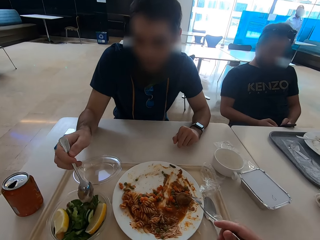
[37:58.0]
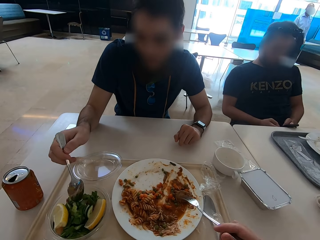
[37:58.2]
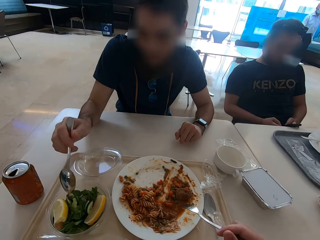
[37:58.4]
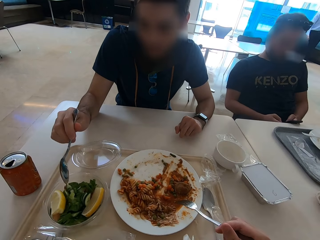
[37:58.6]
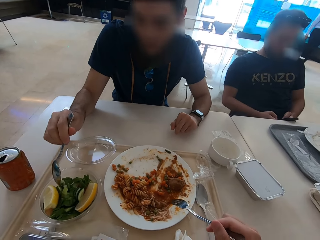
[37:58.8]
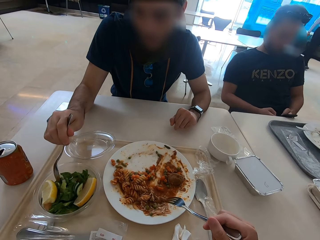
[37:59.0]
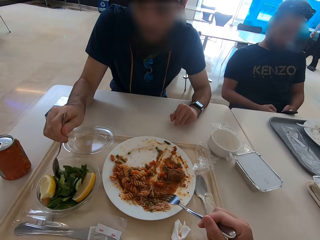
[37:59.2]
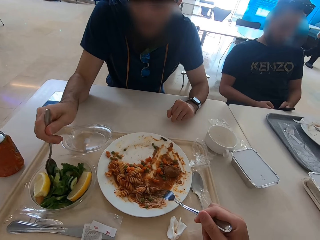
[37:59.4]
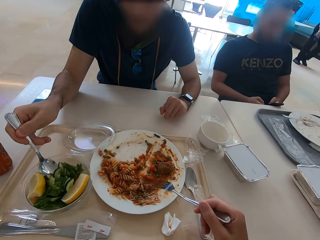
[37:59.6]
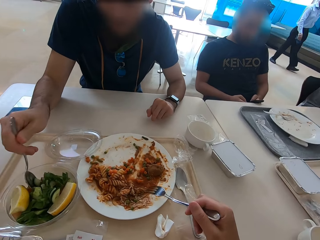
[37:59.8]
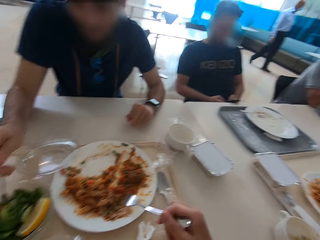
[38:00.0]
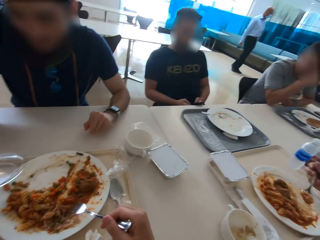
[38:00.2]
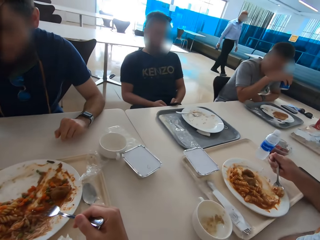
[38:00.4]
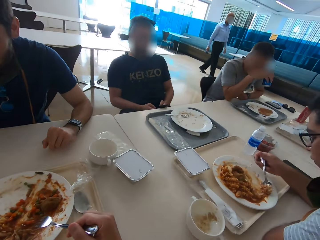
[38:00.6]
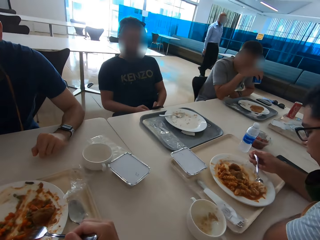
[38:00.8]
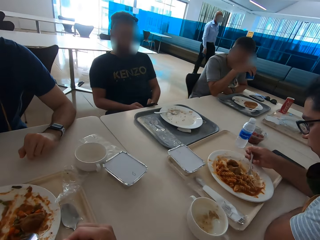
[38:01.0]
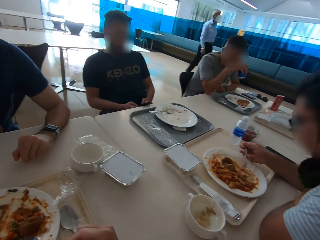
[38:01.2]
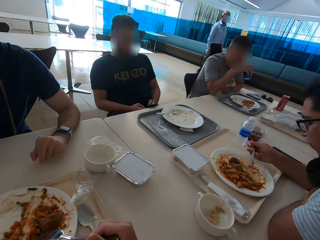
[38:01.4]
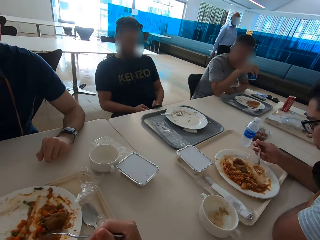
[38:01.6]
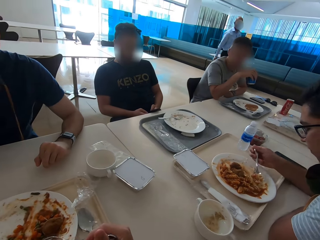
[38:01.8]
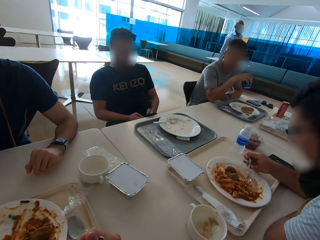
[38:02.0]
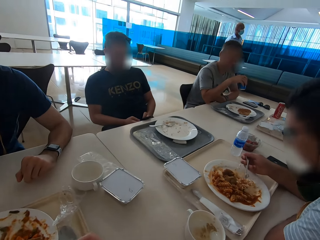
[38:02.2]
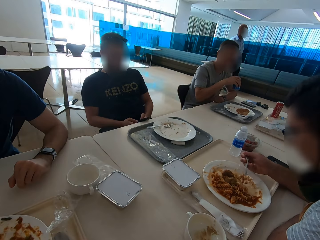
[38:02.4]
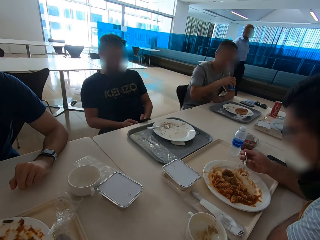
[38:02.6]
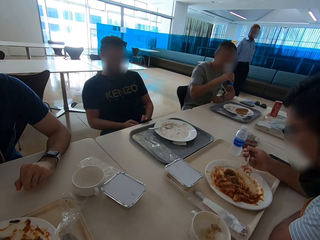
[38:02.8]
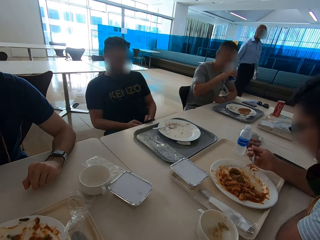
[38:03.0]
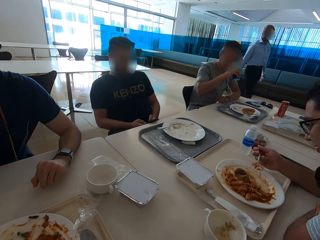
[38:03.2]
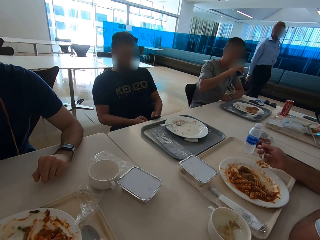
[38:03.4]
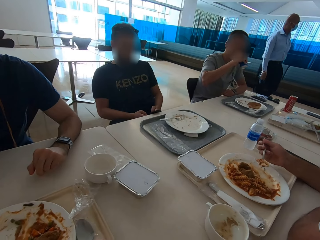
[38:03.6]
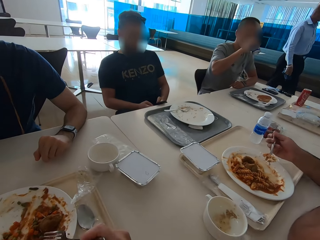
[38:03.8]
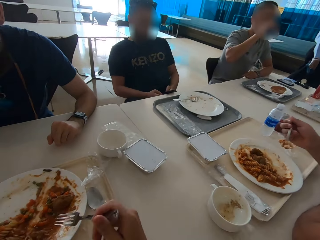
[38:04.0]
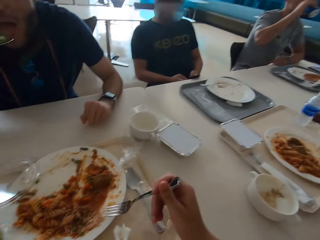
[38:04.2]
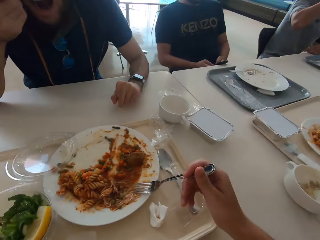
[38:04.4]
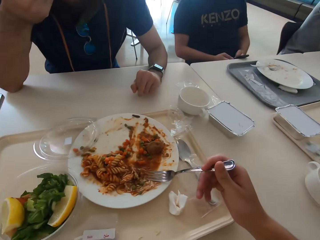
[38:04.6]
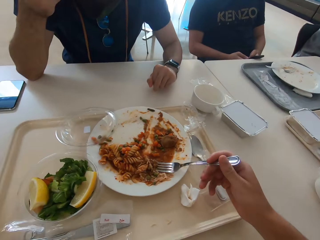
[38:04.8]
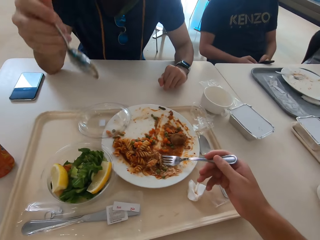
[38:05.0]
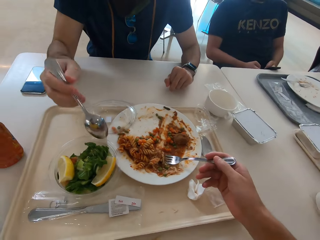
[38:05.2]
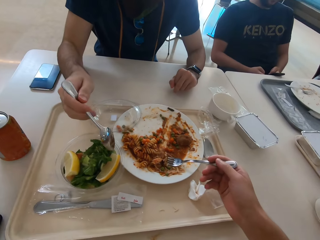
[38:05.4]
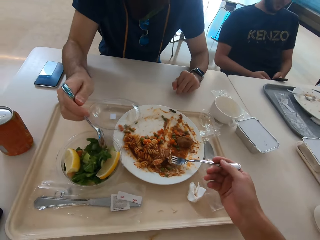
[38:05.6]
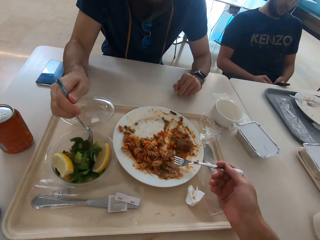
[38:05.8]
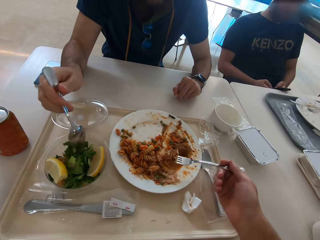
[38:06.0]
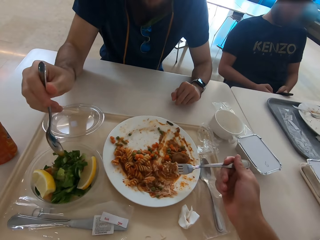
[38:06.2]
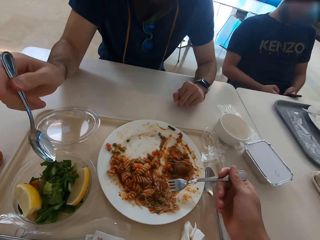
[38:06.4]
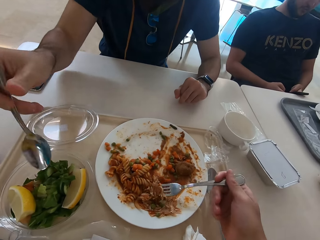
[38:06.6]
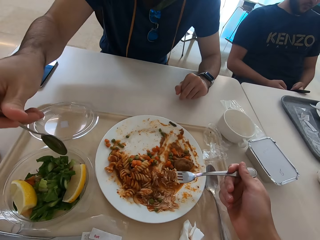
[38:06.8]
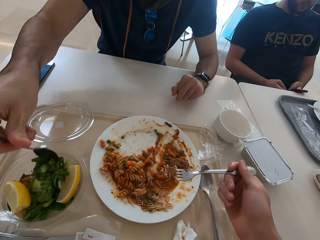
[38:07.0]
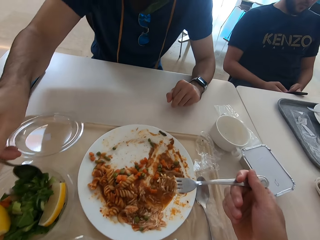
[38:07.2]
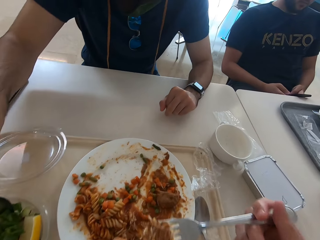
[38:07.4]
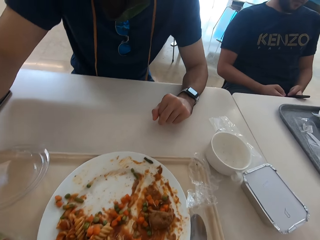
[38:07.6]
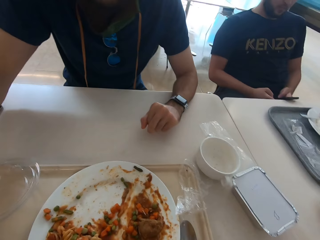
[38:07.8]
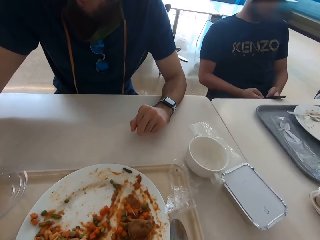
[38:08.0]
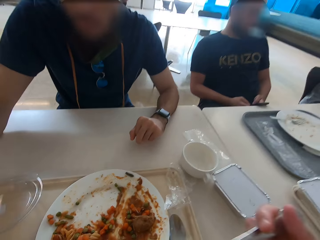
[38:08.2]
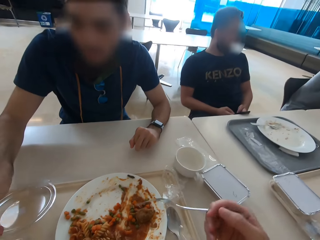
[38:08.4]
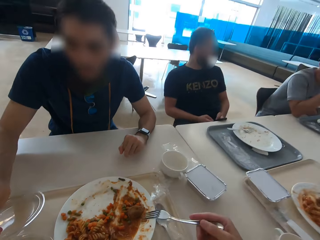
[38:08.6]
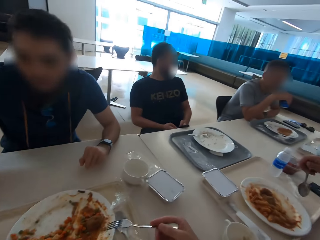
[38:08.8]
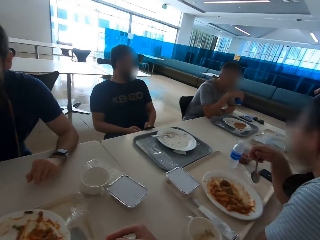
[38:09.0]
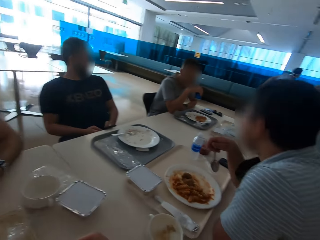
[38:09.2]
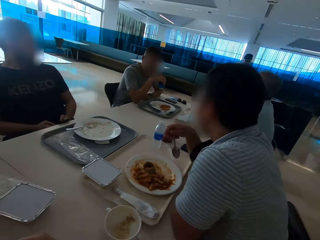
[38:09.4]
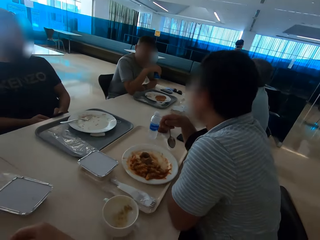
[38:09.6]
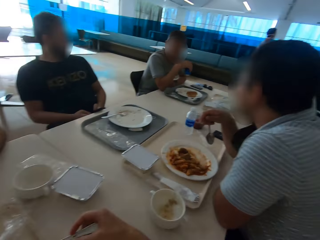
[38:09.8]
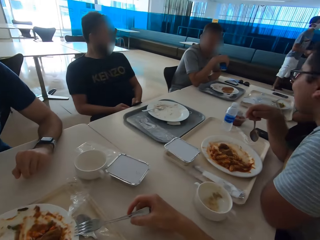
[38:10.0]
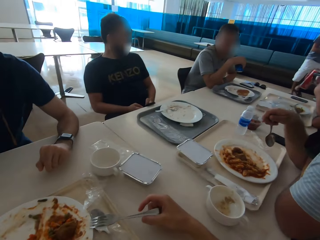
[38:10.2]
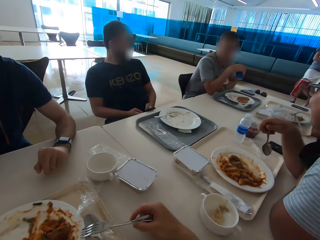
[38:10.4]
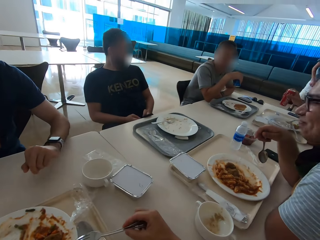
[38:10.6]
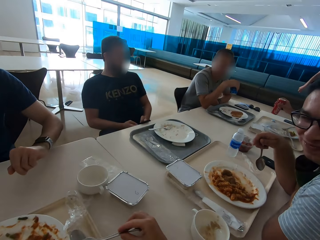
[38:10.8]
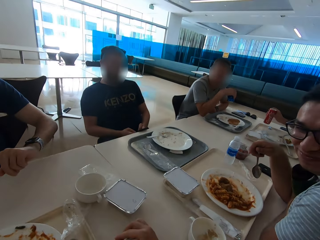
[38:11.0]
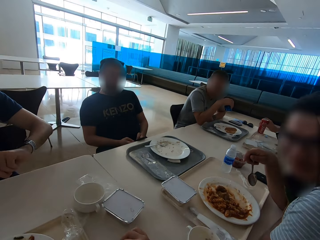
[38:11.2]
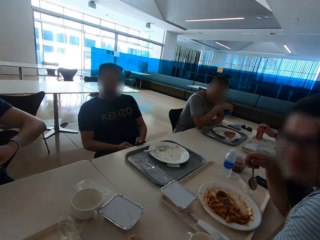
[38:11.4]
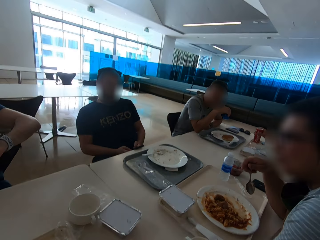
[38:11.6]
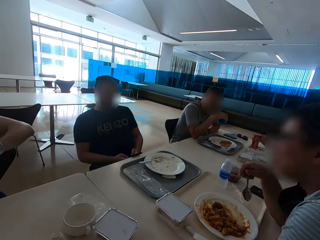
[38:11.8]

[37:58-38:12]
A man scoops a lemon. Another man eats salad. The camera wearer touches food with a fork. Another man drinks soda. The camera wearer scoops macaroni. They eat the macaroni.

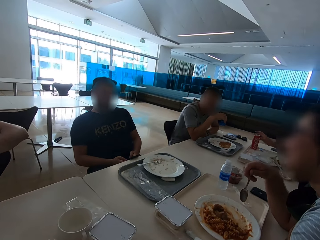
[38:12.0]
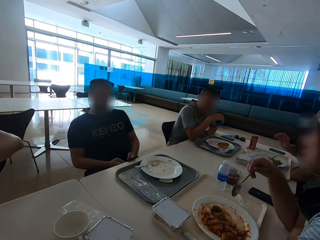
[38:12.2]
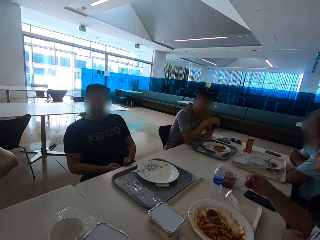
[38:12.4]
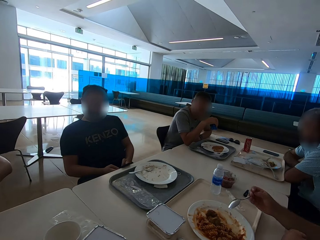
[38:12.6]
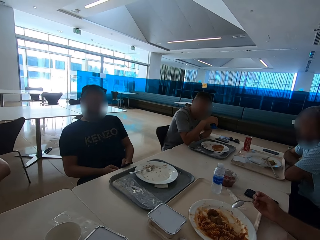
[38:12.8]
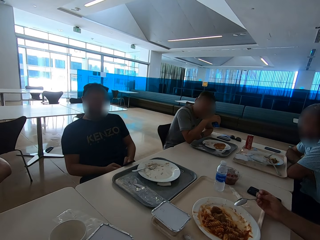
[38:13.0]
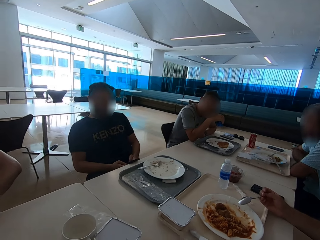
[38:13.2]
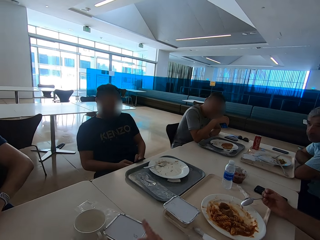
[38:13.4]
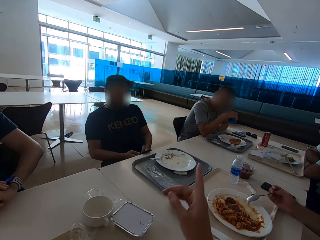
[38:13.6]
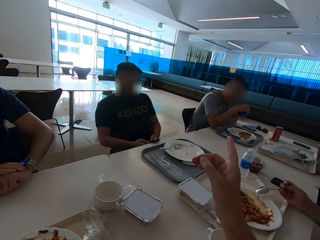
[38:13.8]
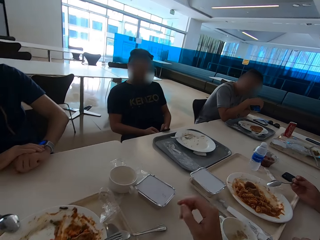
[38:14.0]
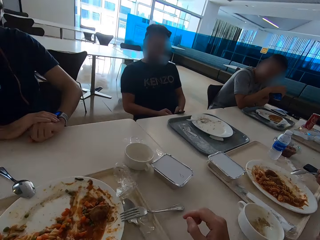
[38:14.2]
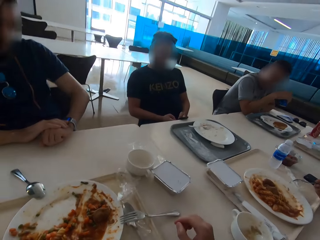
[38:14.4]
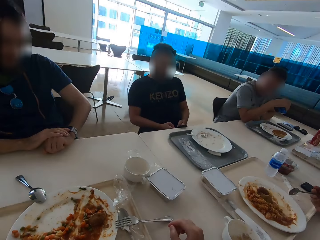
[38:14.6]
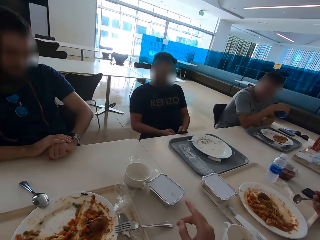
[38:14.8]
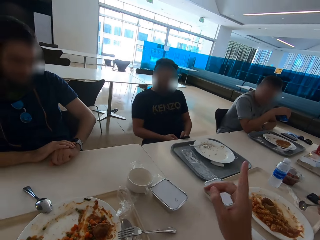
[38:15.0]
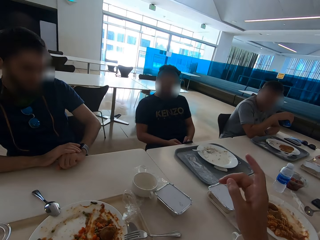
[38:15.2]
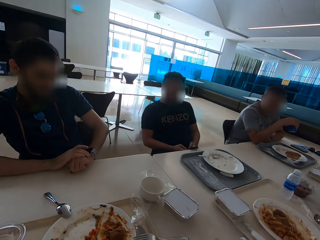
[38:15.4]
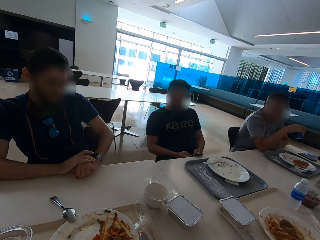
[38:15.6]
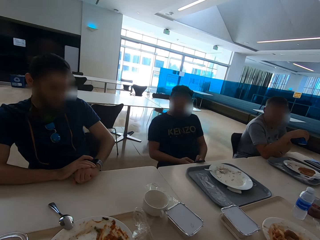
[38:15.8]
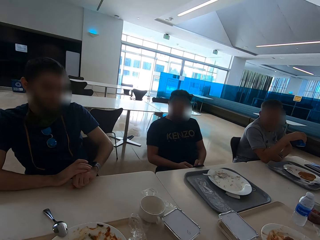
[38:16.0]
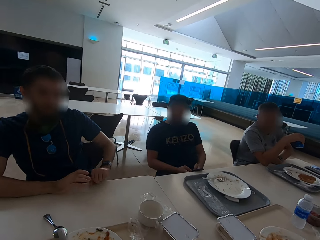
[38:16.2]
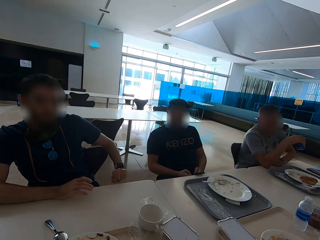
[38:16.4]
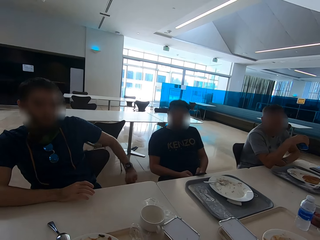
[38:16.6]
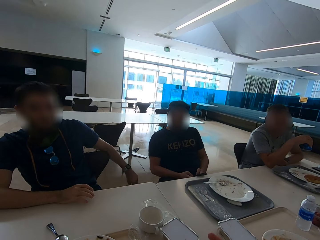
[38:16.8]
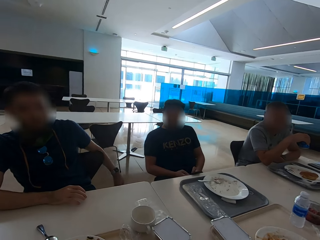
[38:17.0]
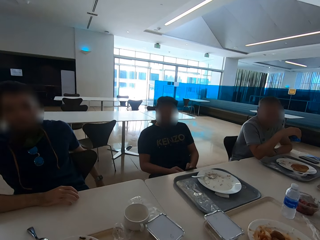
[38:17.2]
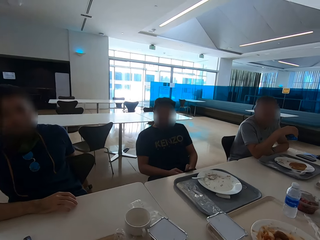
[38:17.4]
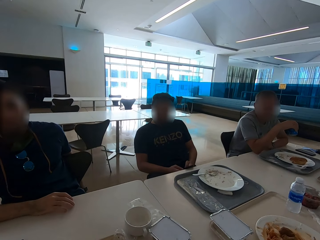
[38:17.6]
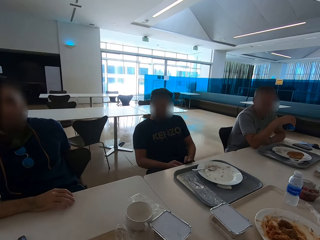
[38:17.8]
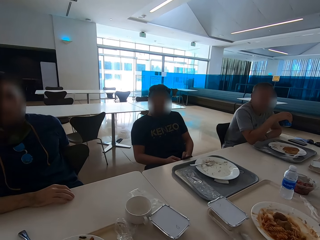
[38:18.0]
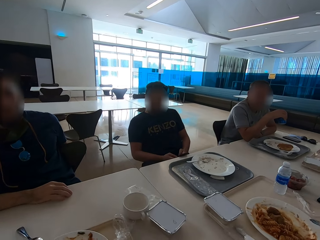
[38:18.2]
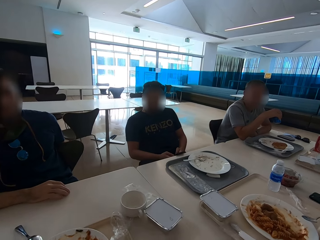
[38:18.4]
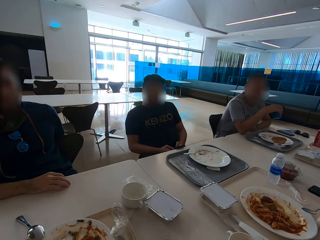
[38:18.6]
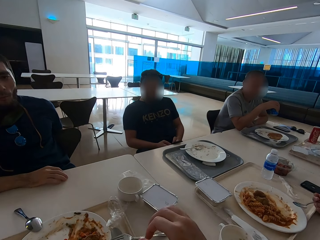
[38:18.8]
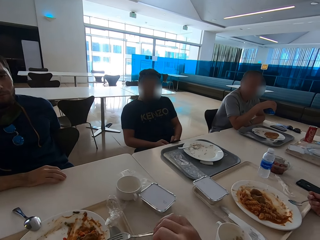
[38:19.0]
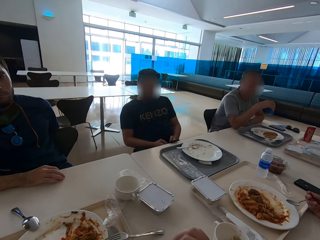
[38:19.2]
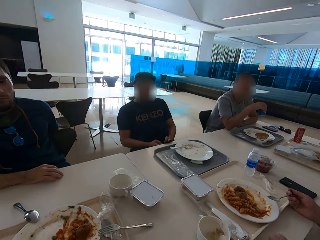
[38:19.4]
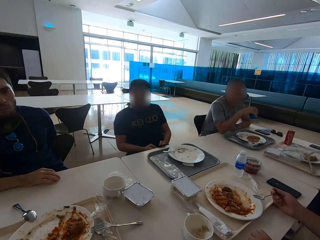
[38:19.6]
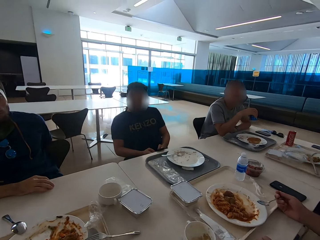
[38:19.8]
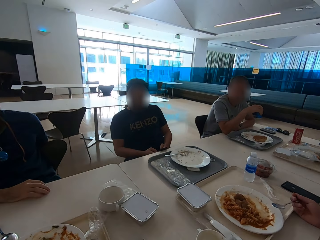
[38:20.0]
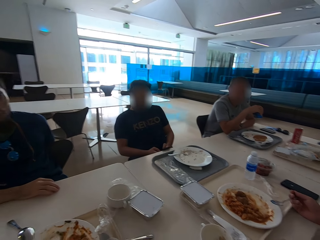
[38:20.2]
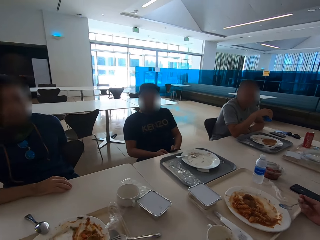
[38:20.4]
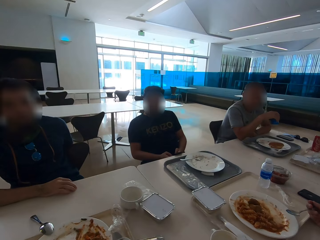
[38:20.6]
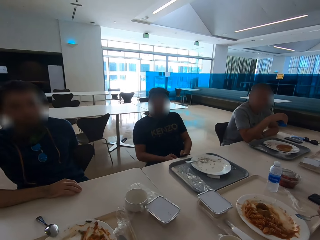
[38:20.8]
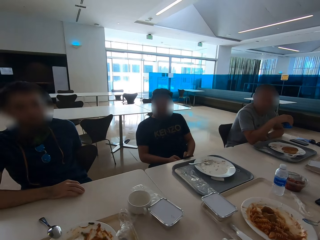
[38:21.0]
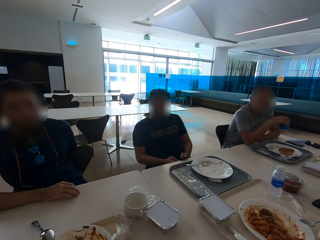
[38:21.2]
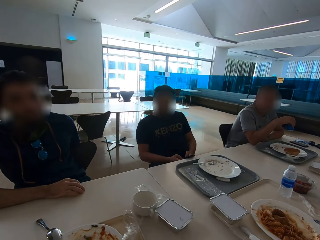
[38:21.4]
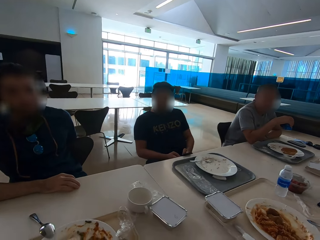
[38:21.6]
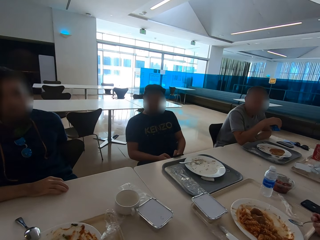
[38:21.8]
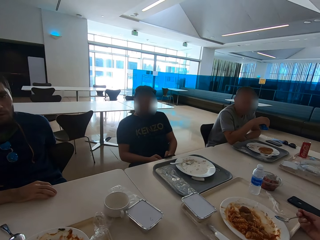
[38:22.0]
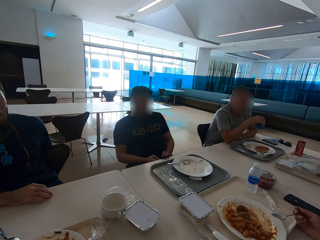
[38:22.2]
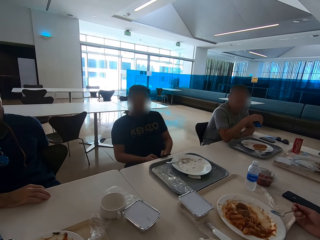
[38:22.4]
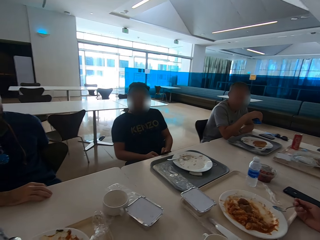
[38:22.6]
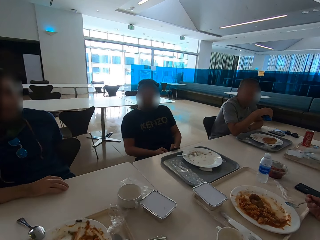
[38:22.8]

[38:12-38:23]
The camera wearer speaks with gestures. A man looks at his watch.
